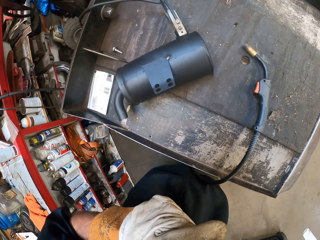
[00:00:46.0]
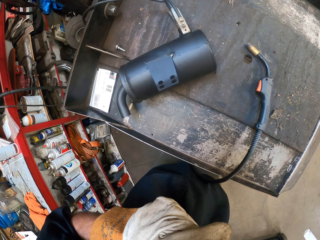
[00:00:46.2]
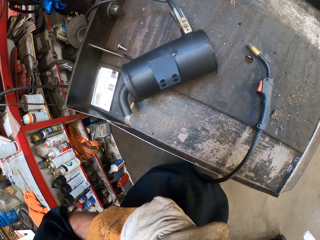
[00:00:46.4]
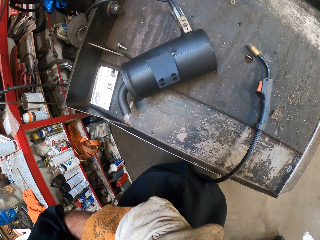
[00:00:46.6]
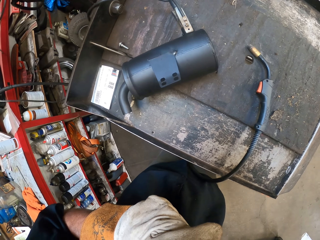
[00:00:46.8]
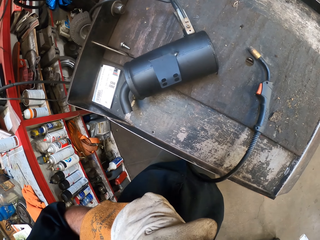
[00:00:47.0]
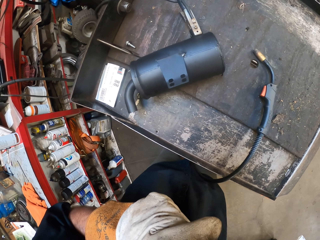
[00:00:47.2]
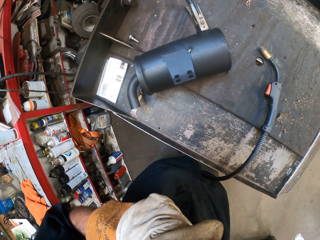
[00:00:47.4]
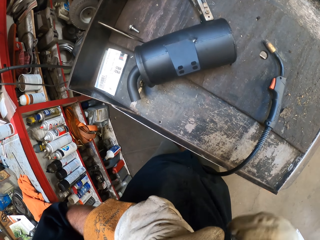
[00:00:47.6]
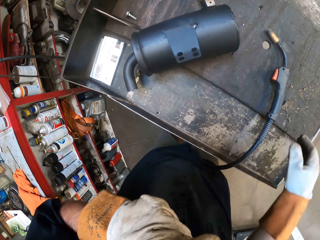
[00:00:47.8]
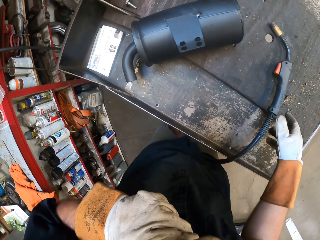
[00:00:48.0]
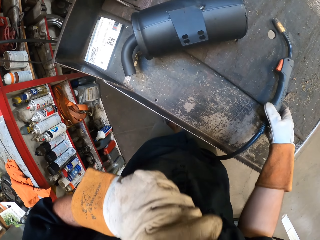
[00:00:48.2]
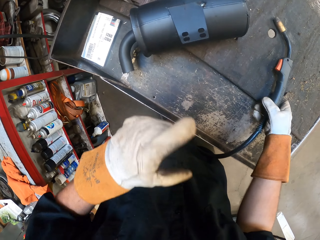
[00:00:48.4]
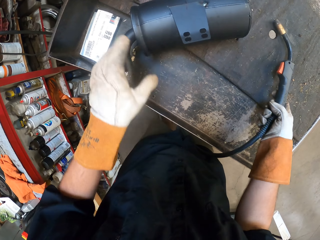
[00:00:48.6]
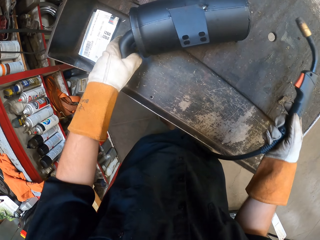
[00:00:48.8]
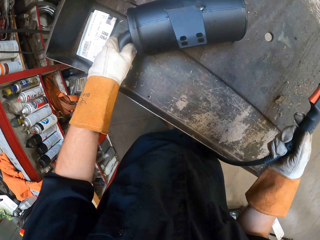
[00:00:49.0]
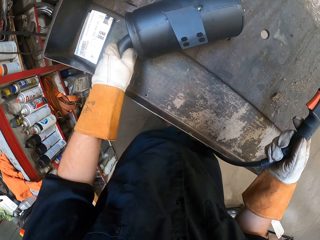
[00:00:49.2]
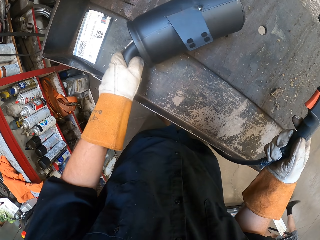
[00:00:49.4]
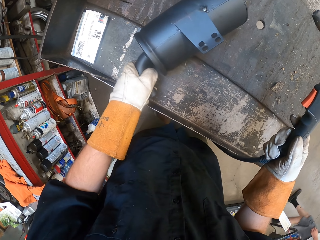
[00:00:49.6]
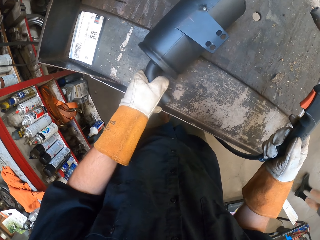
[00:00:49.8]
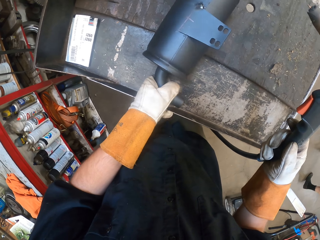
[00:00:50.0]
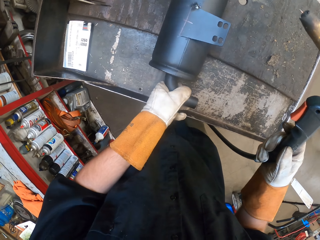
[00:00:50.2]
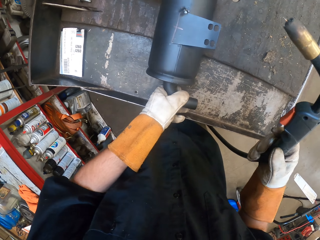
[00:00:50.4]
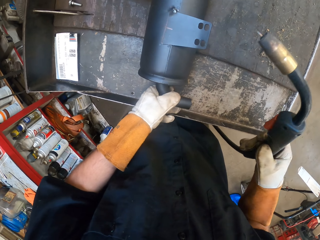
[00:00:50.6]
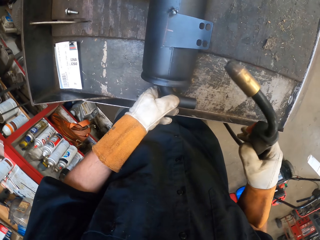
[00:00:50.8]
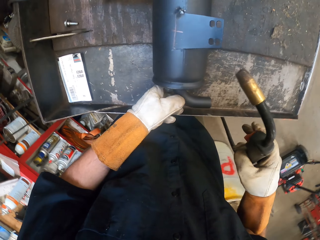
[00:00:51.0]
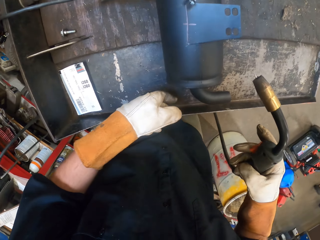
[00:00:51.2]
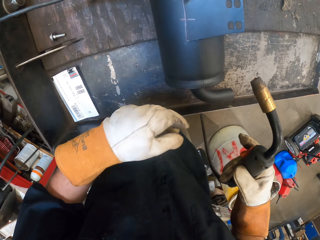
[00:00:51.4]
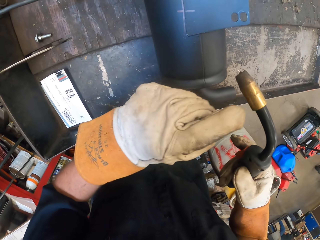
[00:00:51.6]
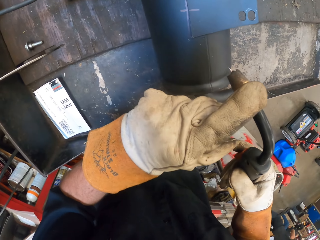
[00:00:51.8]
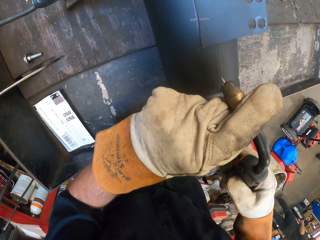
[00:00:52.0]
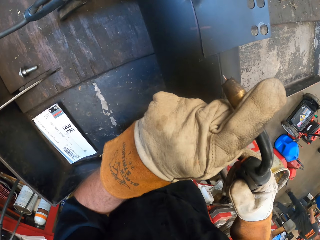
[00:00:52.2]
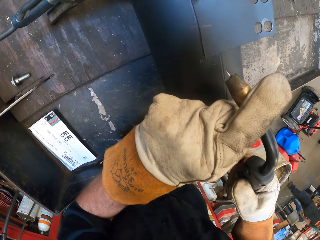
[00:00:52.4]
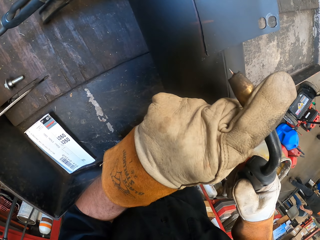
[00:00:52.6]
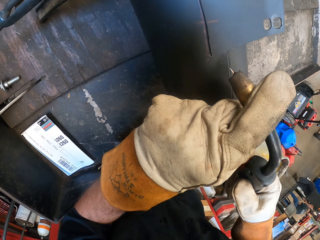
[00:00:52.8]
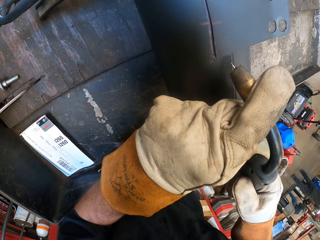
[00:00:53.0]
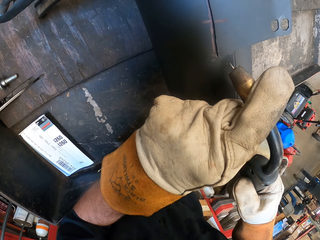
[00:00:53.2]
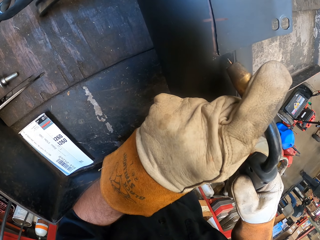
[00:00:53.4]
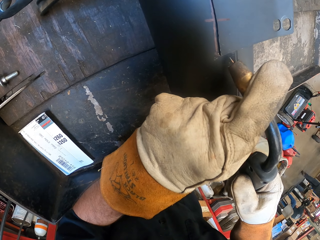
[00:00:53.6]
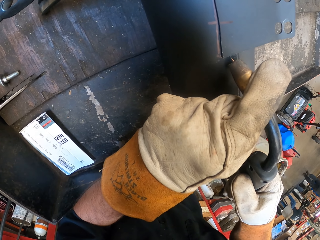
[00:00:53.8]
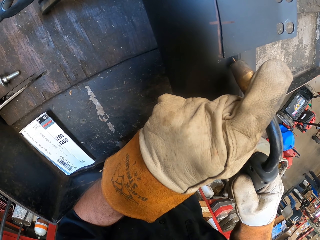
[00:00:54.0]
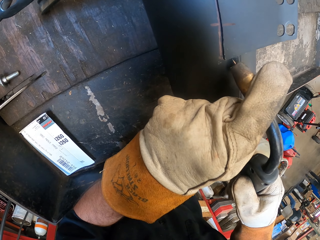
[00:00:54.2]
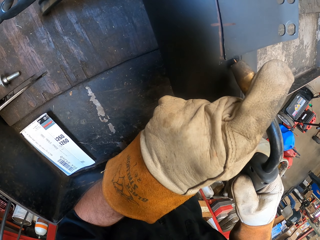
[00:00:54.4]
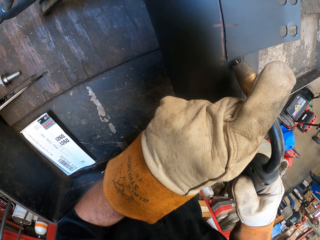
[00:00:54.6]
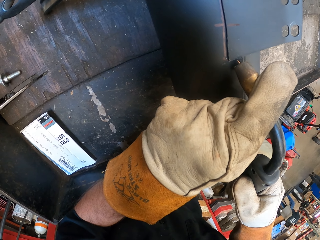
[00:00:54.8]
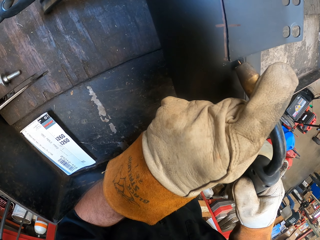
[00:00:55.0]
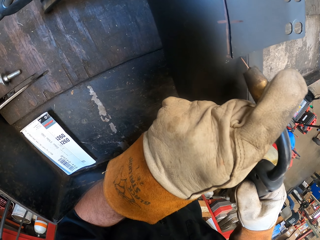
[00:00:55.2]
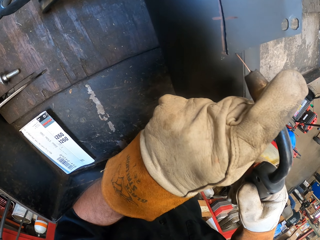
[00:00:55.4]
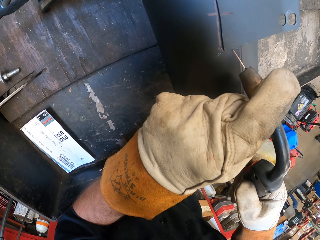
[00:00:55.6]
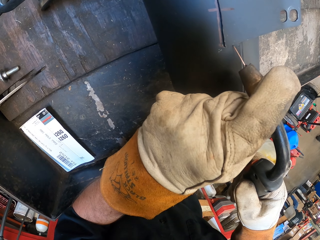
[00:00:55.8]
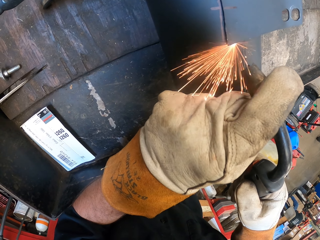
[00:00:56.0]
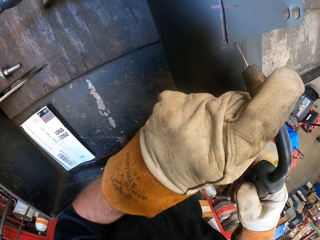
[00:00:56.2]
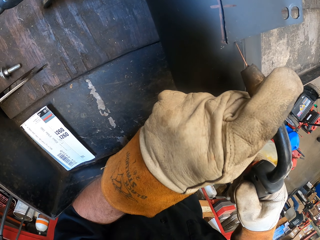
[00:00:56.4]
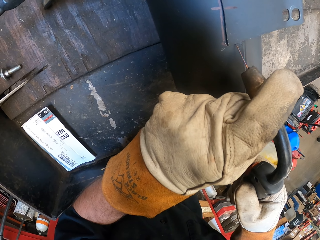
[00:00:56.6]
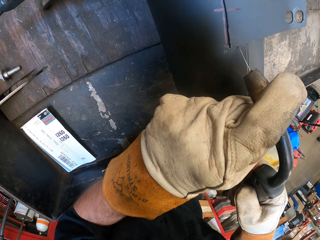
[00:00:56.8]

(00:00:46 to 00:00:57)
The camera wearer turns to the side. They pick up a solder gun or welding machine on the table. They drag the exhauster pipe. They hold the welding machine with the left hand. They weld.

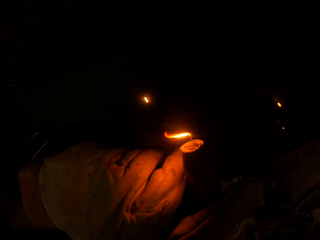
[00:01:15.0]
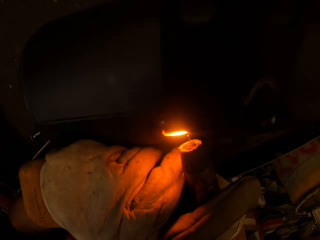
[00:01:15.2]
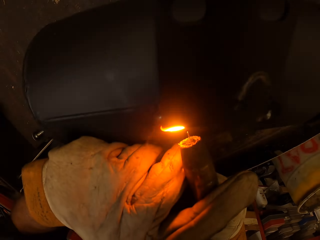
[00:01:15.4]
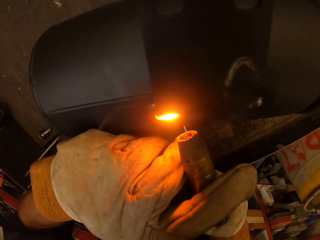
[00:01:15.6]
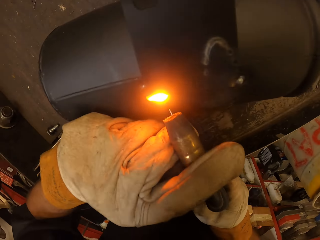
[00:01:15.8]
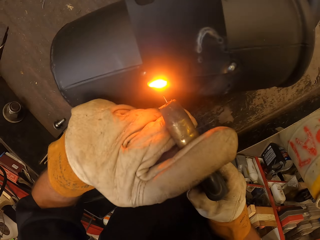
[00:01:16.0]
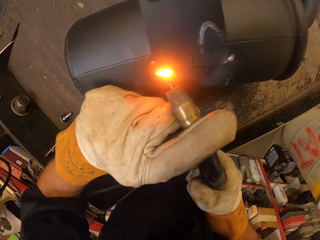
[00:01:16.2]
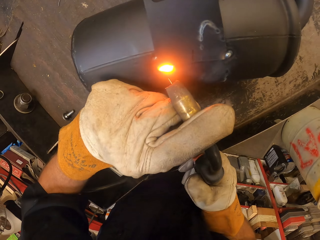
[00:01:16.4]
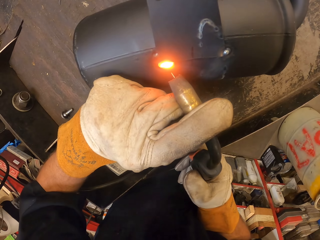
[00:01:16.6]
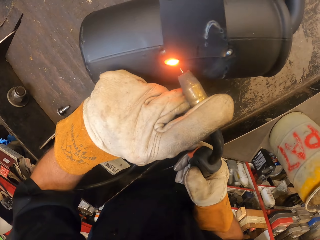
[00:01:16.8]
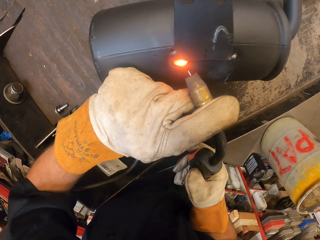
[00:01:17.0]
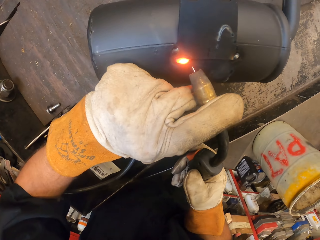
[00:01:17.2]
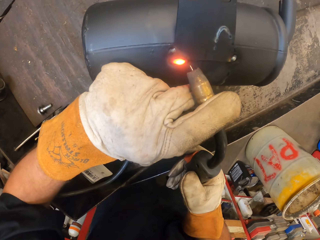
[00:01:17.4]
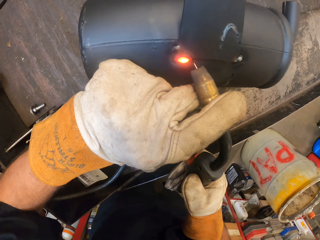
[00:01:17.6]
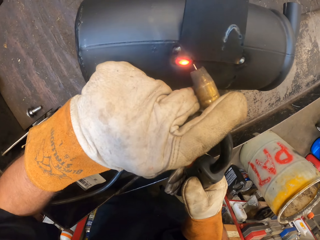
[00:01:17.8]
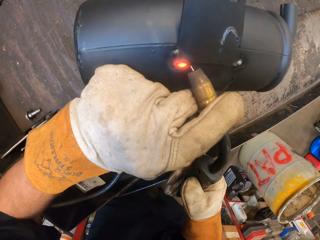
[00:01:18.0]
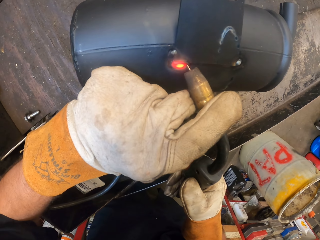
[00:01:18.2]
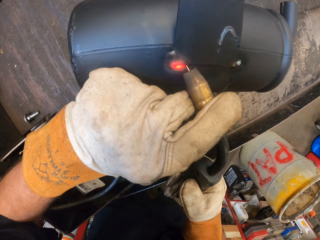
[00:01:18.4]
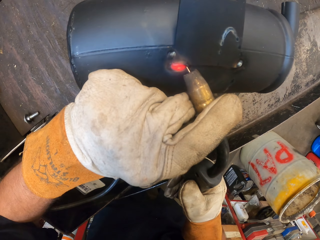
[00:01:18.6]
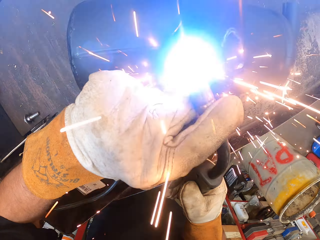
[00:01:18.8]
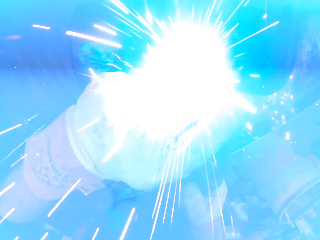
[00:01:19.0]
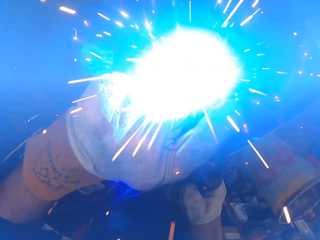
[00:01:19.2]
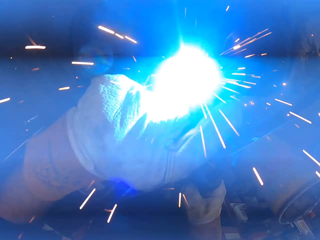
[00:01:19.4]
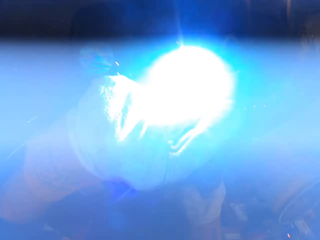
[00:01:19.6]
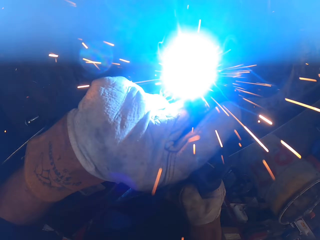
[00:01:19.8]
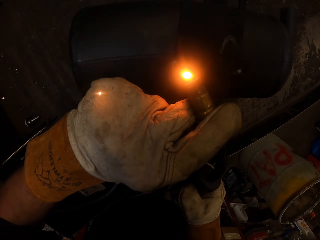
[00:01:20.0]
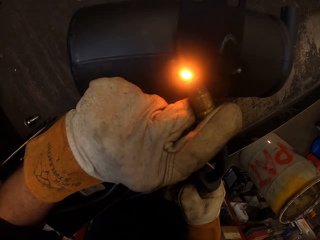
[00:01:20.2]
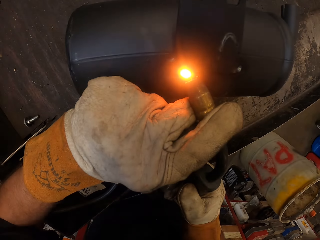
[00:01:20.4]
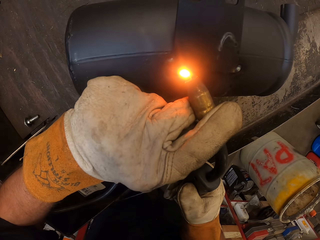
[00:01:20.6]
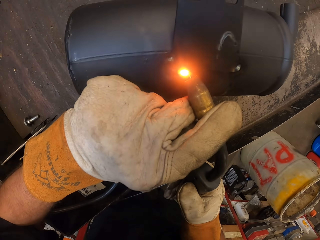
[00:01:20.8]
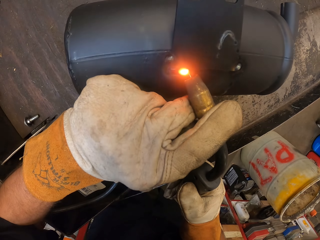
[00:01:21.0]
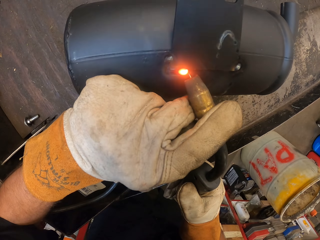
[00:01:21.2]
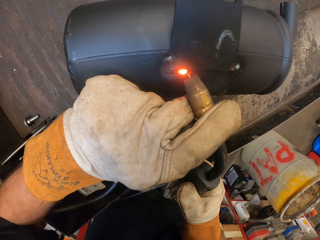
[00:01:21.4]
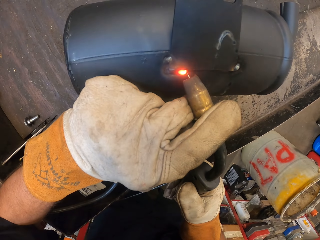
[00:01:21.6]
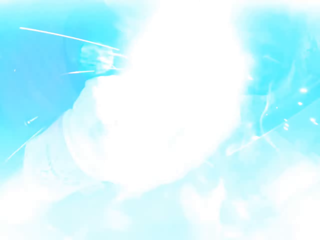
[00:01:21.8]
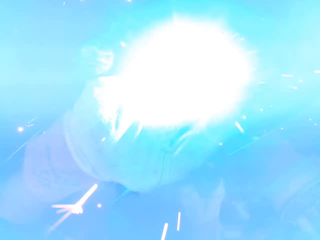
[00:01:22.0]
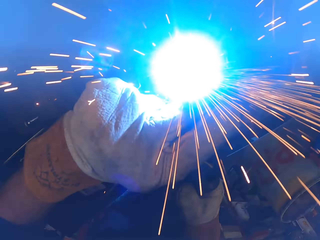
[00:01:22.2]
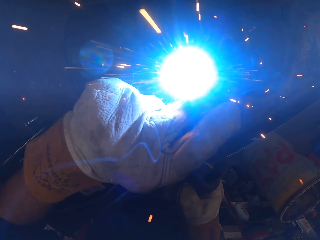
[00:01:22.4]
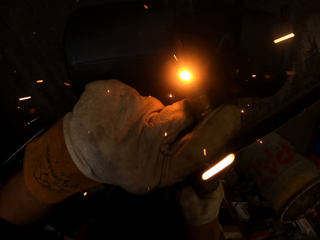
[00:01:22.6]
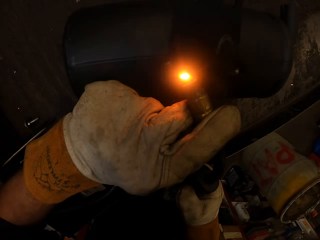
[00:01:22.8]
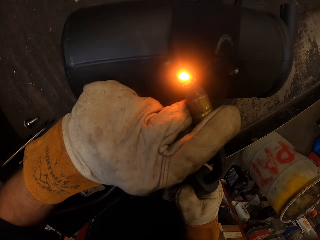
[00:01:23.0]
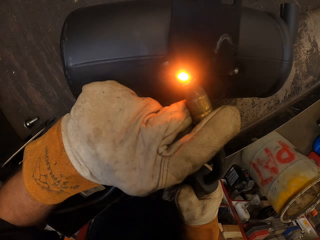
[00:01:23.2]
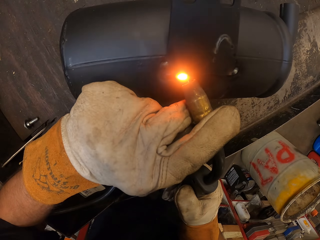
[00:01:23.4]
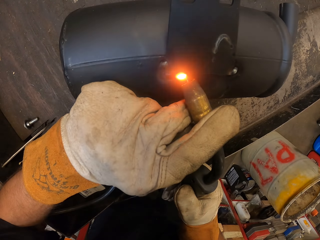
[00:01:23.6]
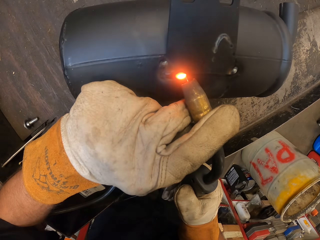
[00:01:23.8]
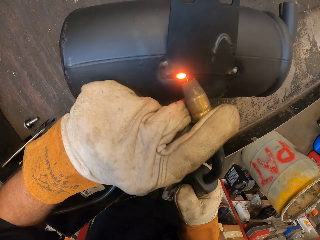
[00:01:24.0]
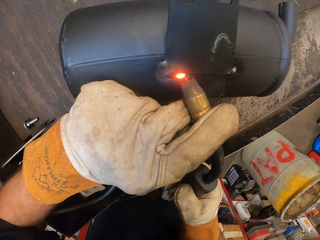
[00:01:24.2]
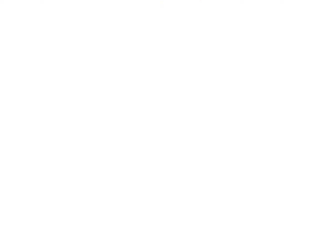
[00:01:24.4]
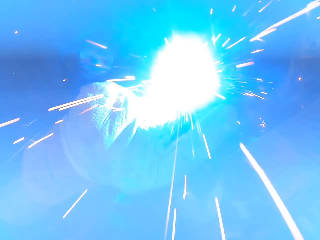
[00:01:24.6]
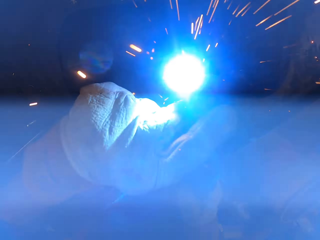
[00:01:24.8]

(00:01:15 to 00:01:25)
The camera wearer turns to the side. They solder a metal.
